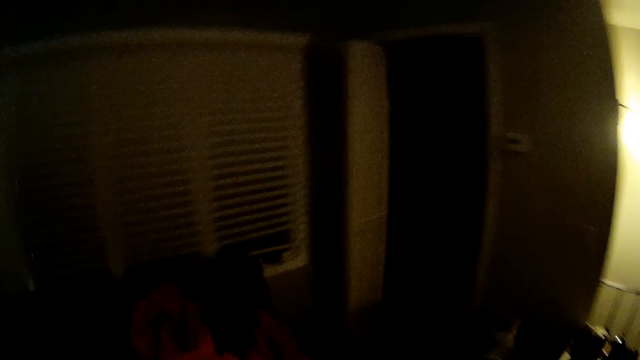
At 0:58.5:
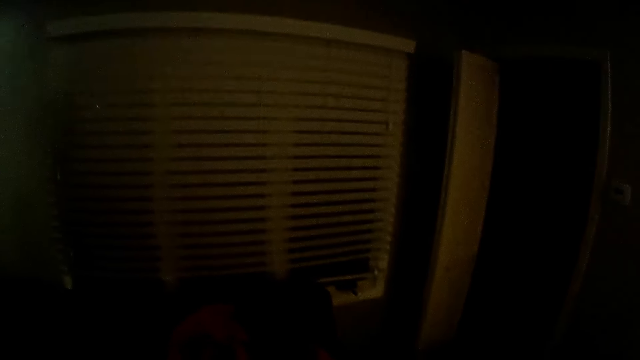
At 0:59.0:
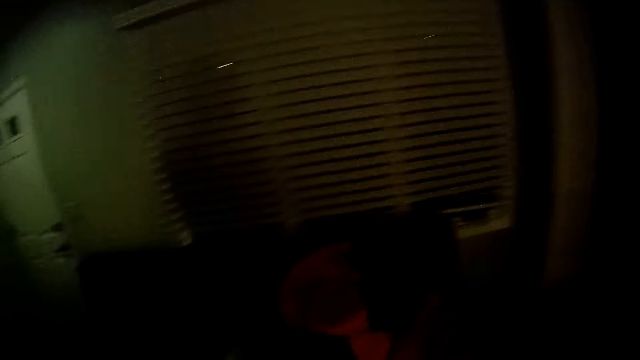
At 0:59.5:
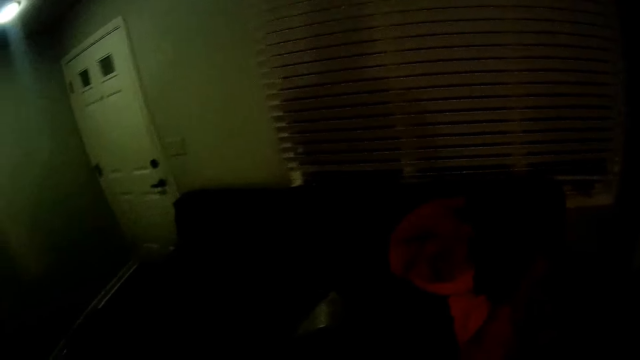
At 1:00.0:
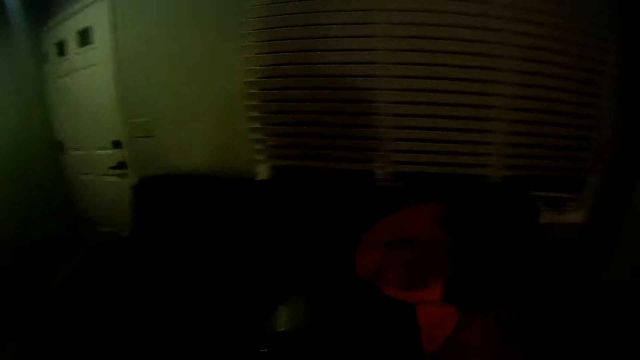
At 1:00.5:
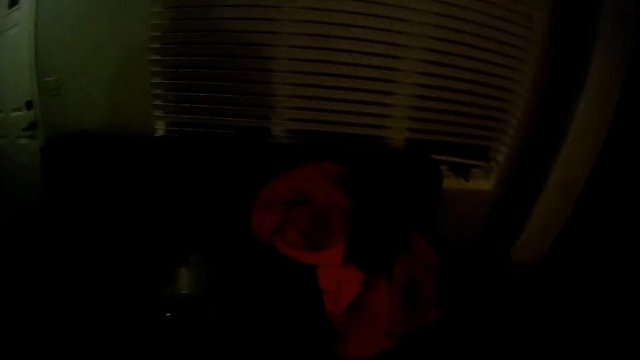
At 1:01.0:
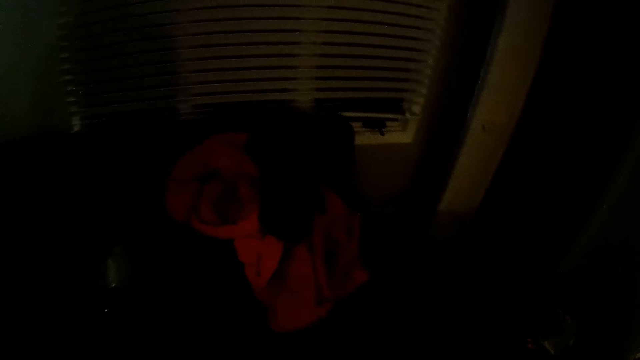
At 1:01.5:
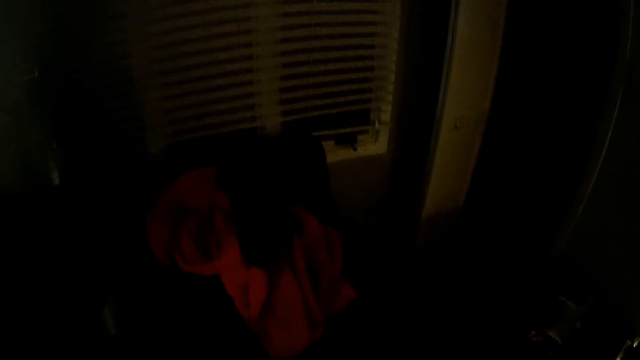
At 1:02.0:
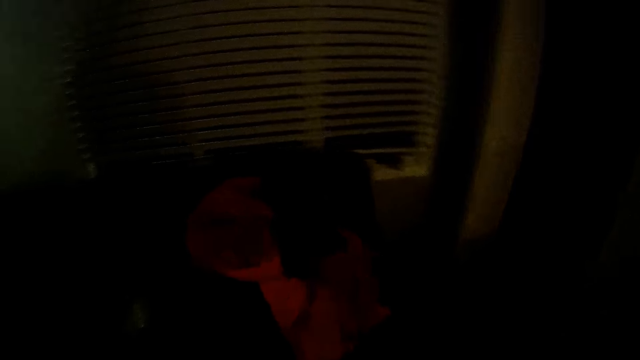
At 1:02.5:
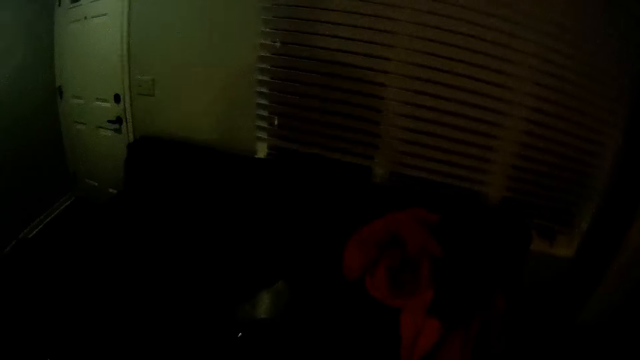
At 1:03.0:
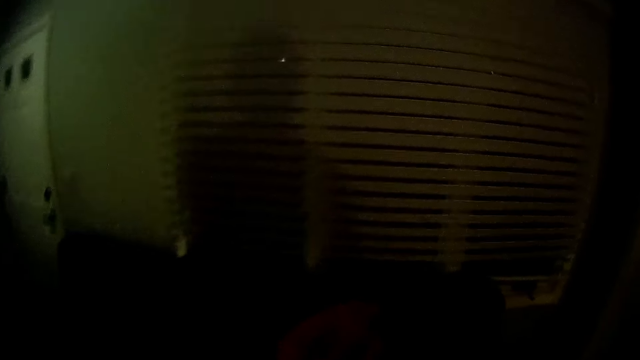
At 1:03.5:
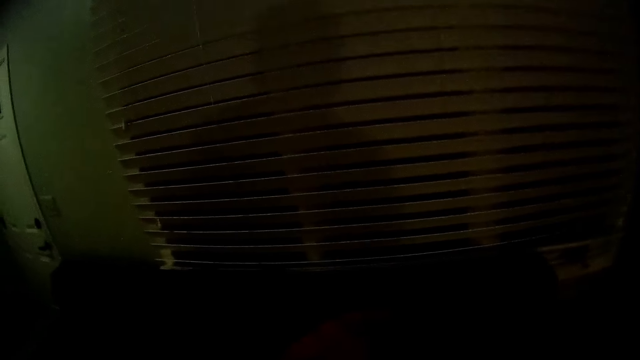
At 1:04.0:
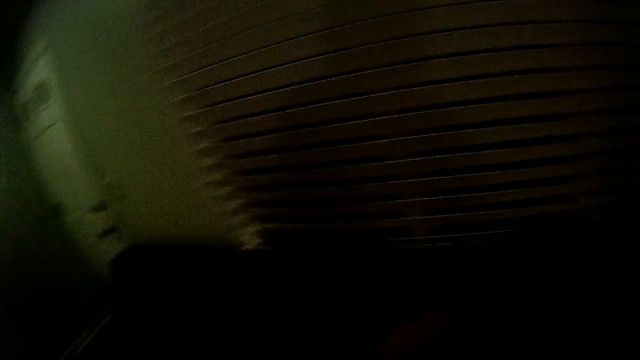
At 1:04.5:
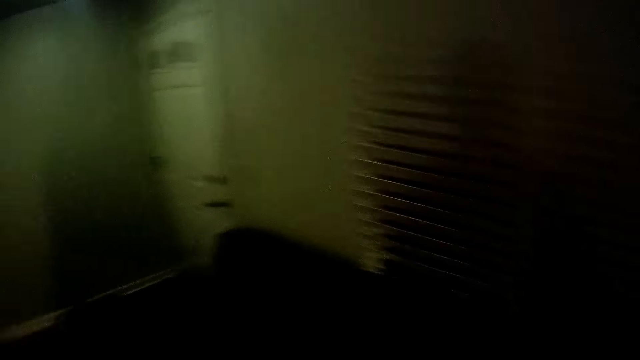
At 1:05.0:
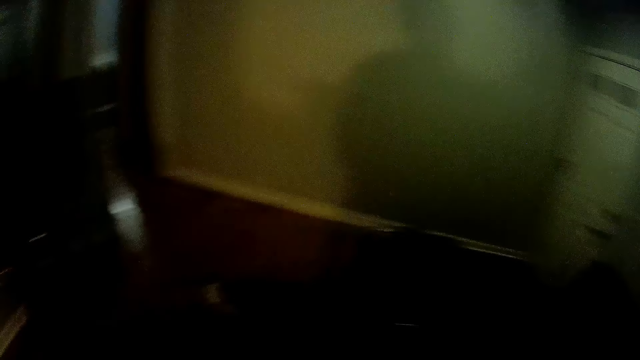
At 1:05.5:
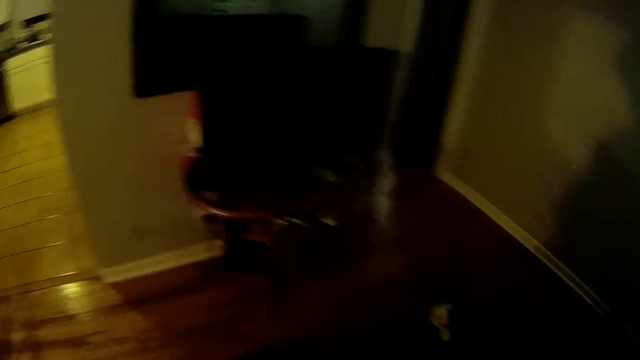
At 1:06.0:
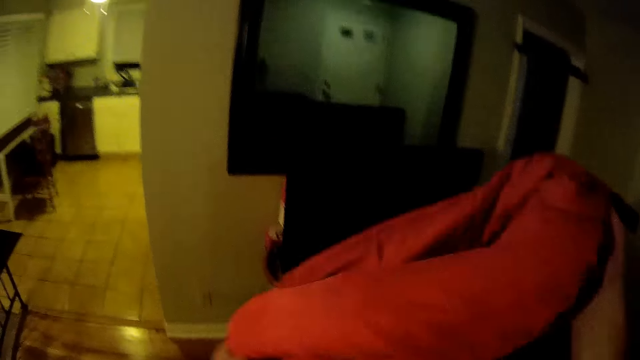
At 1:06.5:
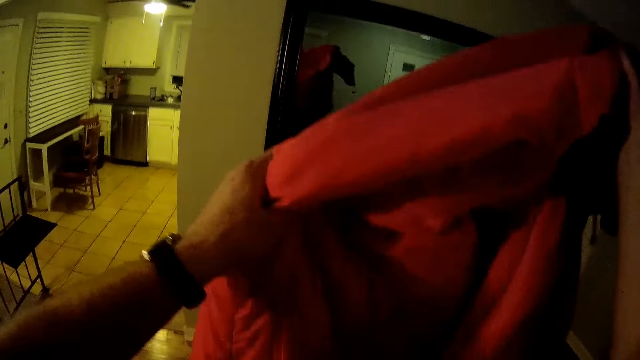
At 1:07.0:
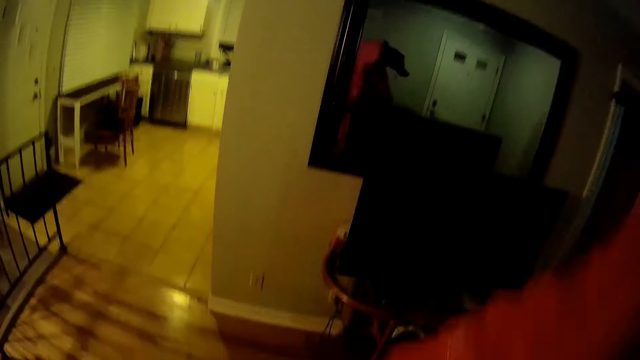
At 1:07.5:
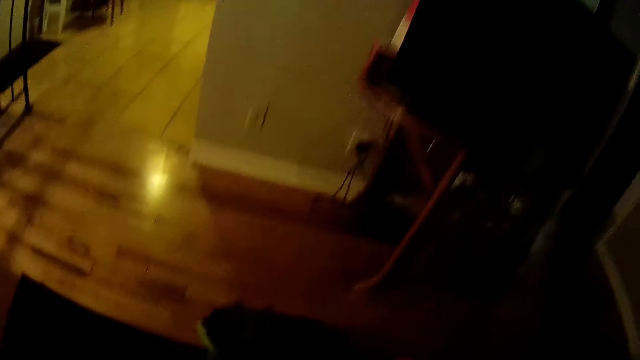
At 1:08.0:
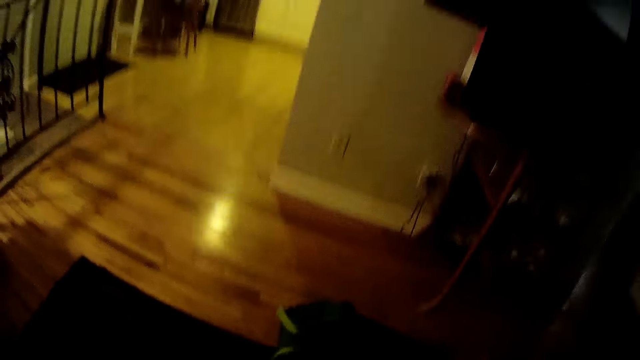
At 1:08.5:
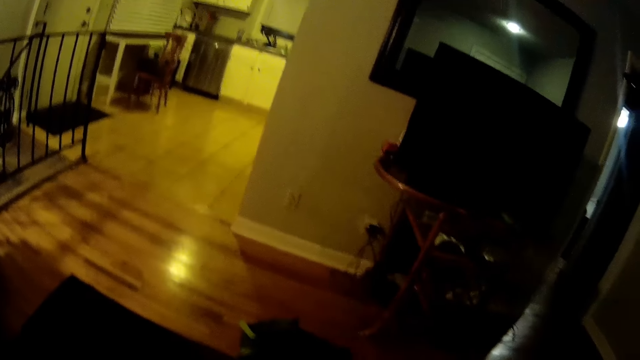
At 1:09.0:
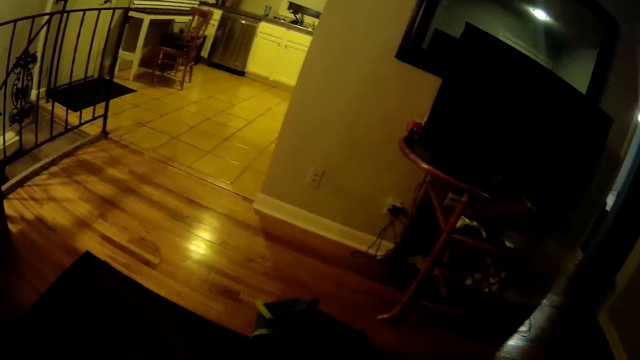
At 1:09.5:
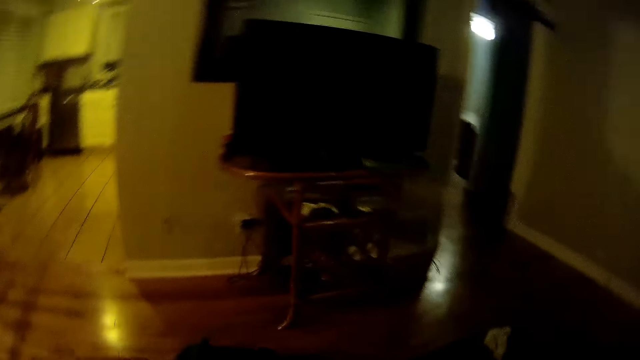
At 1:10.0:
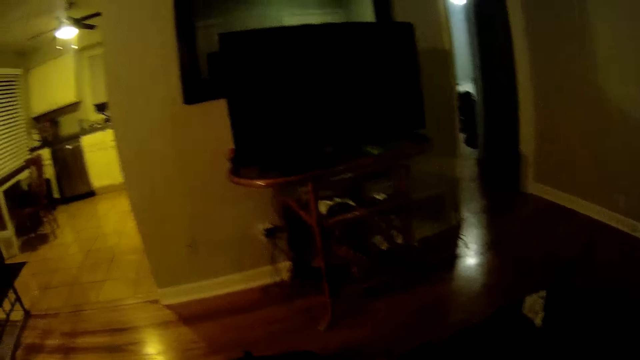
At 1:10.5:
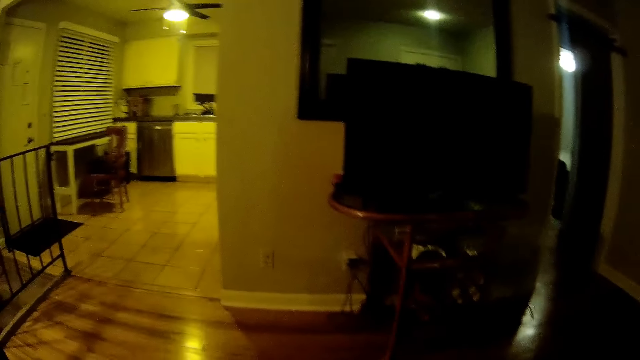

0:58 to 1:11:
The camera wearer picks up a red jacket on a chair with his right hand. He holds the jacket with both hands.

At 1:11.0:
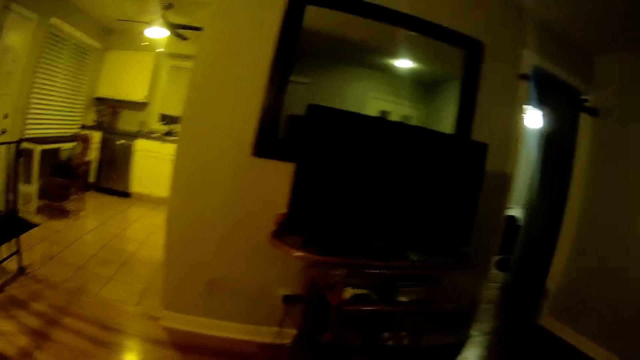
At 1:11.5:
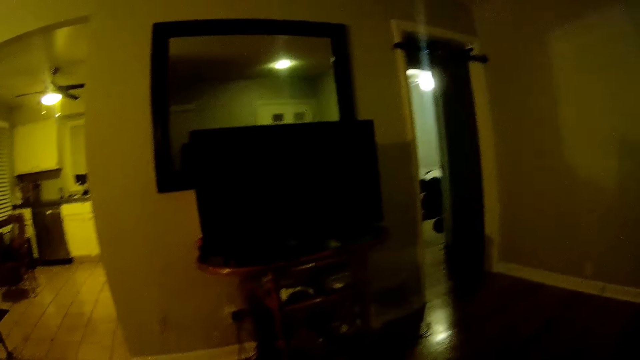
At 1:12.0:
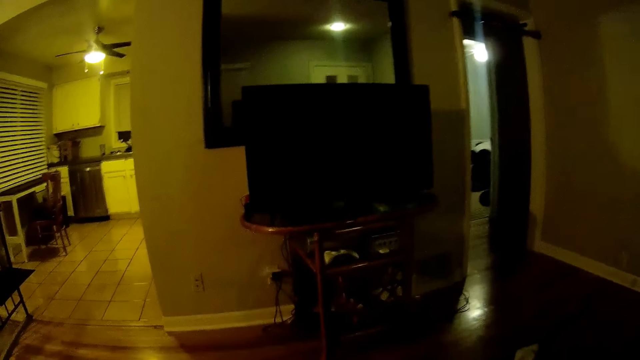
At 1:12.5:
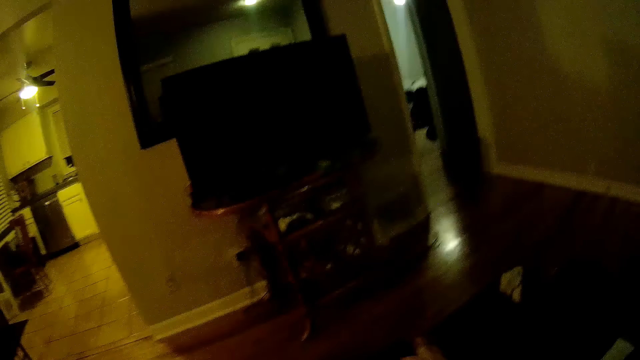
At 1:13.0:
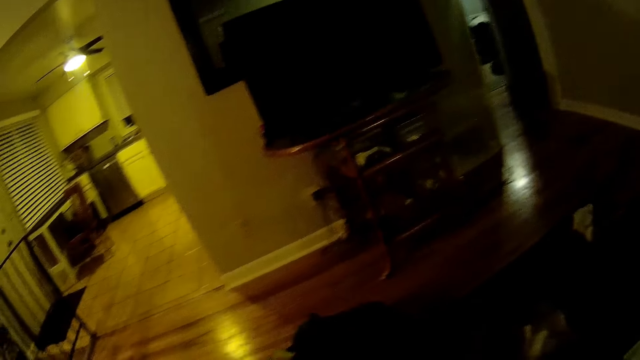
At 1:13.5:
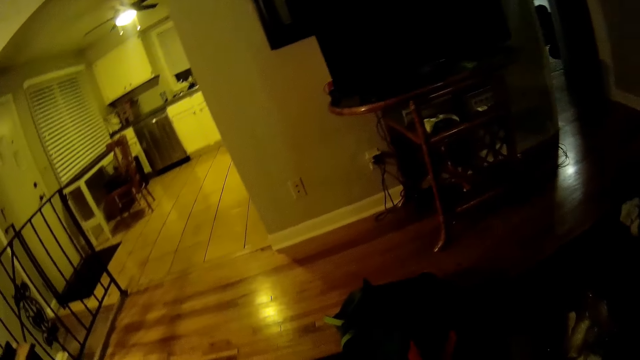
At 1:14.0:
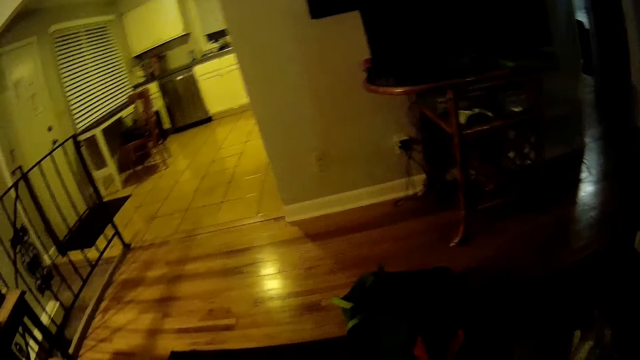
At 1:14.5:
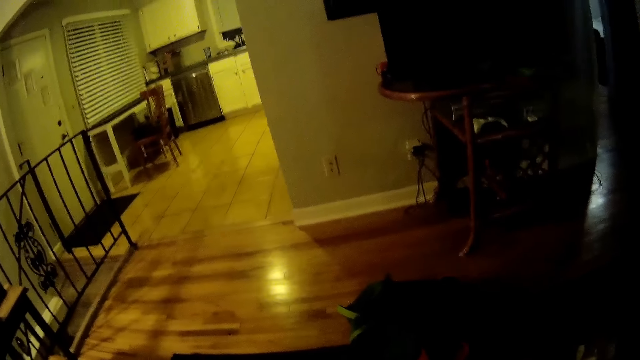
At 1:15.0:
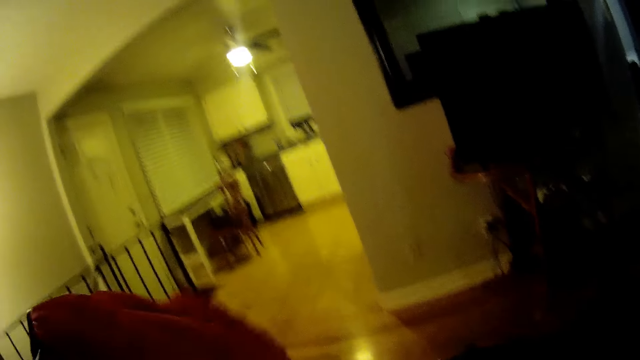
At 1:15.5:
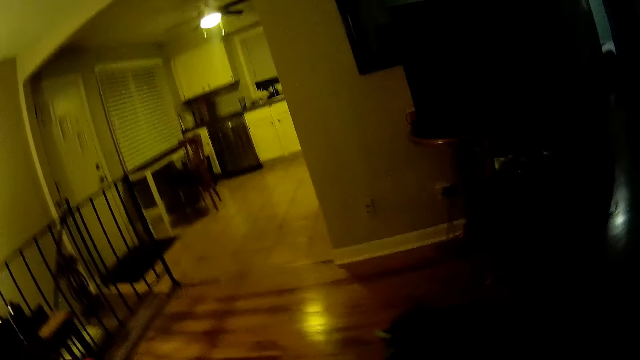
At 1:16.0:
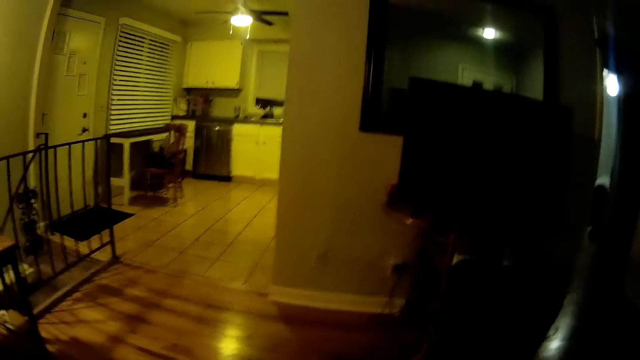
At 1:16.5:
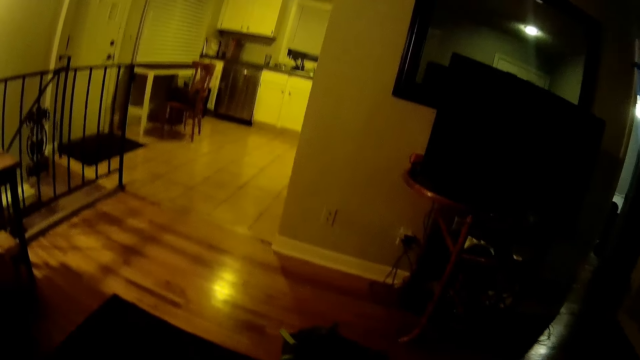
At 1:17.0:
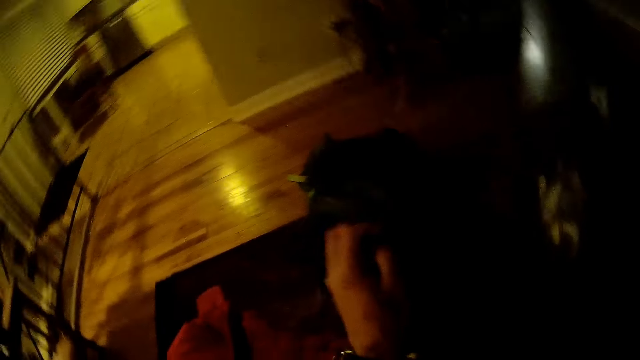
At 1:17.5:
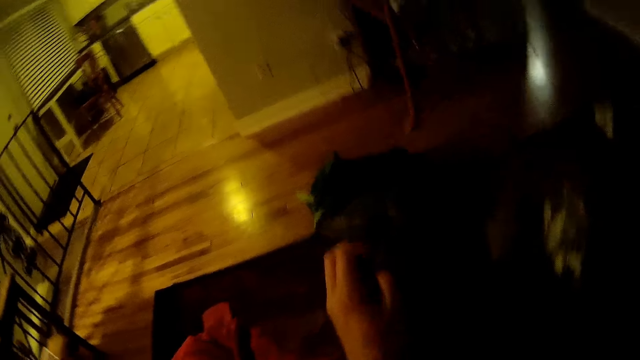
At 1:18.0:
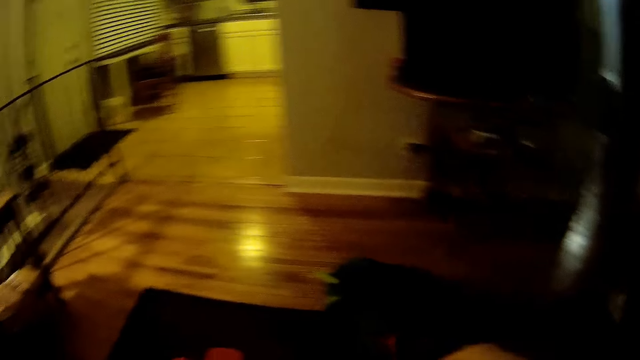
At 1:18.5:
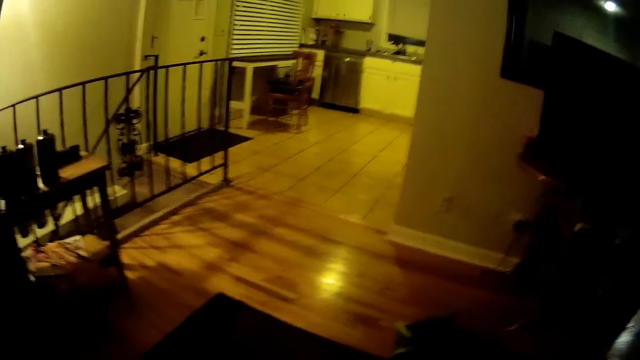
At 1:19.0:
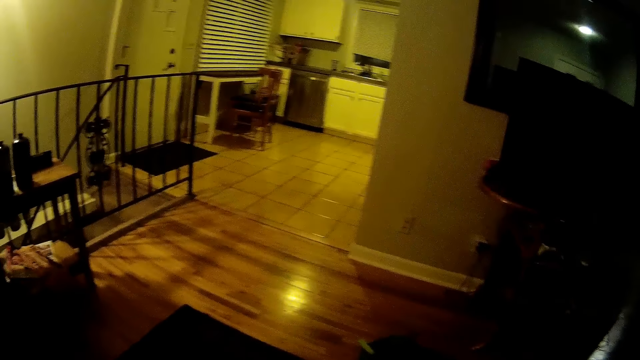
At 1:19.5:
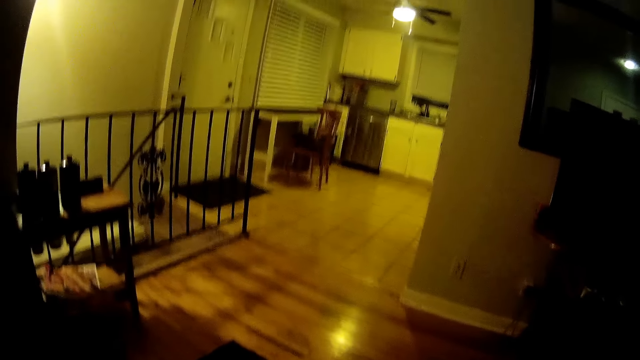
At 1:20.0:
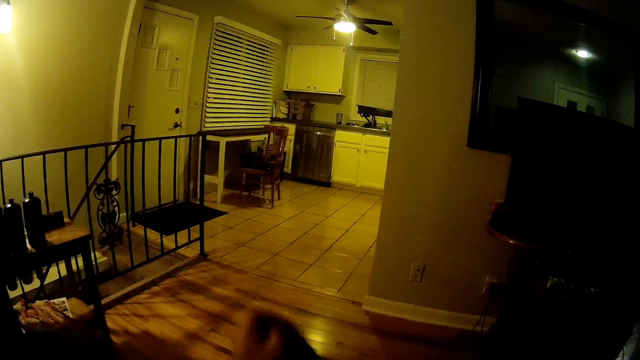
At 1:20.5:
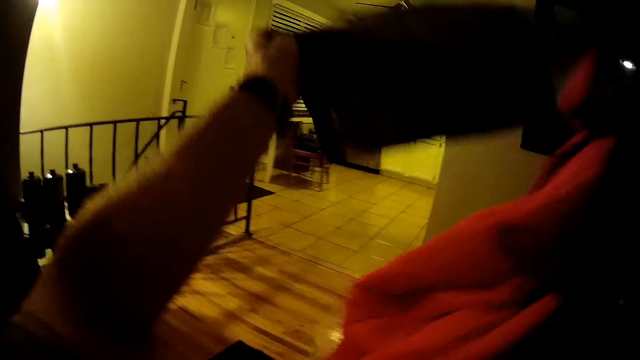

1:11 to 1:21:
The camera wearer passes the jacket to his left hand. He walks around the room, moves the hand, and lifts the hands up.
